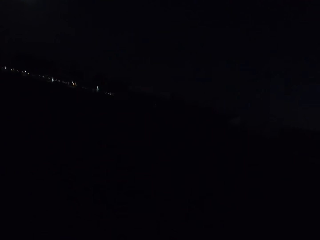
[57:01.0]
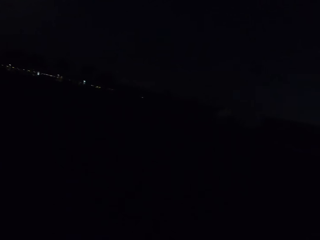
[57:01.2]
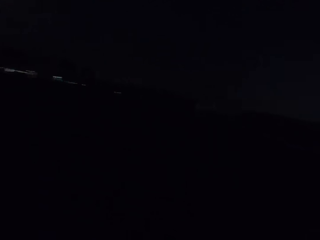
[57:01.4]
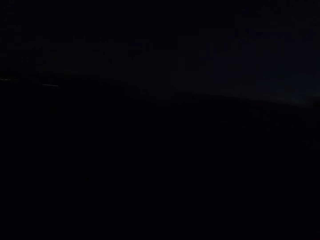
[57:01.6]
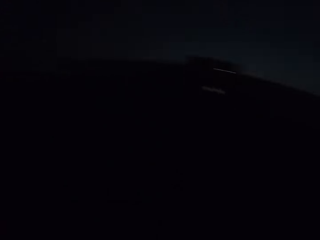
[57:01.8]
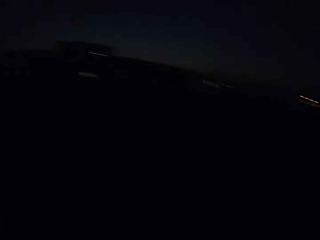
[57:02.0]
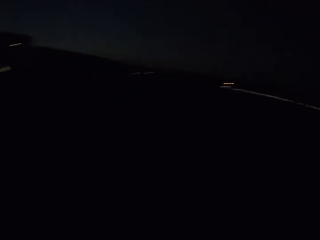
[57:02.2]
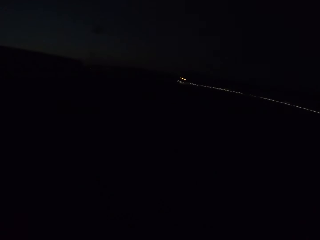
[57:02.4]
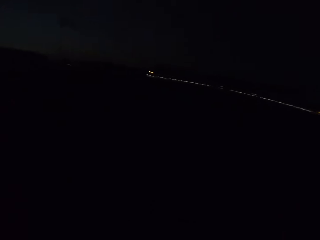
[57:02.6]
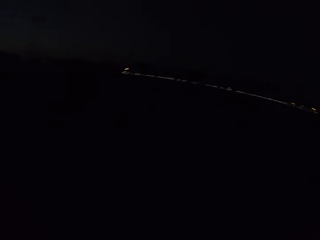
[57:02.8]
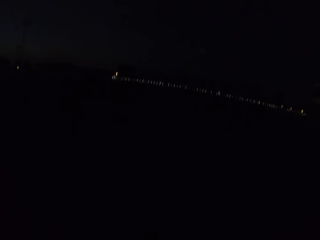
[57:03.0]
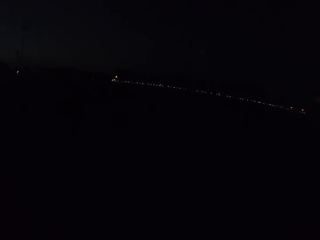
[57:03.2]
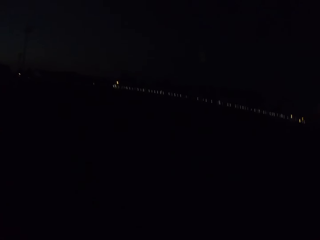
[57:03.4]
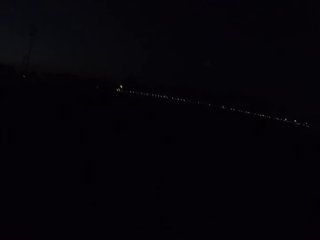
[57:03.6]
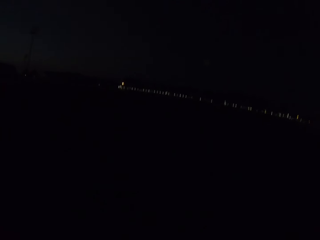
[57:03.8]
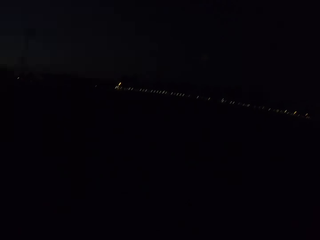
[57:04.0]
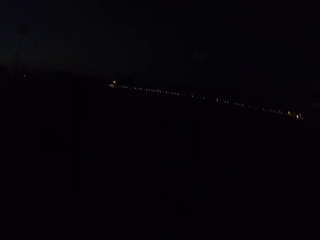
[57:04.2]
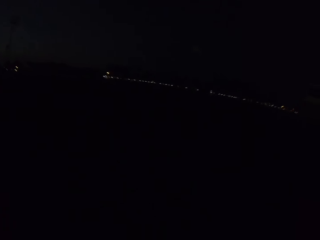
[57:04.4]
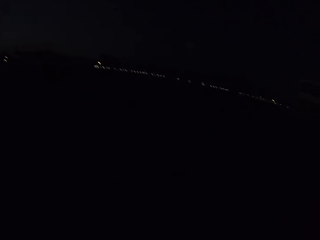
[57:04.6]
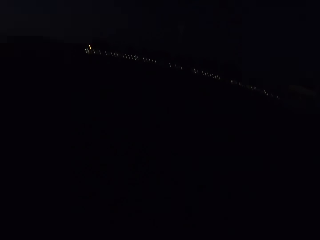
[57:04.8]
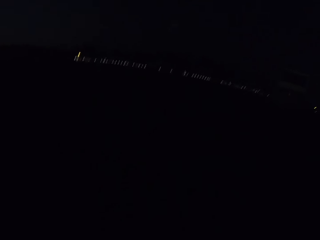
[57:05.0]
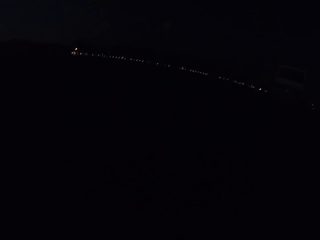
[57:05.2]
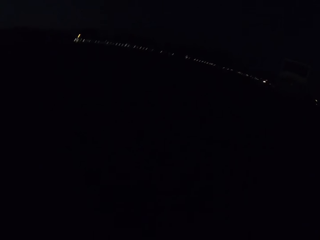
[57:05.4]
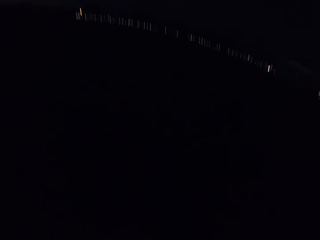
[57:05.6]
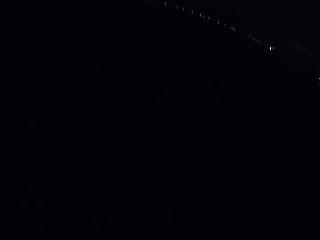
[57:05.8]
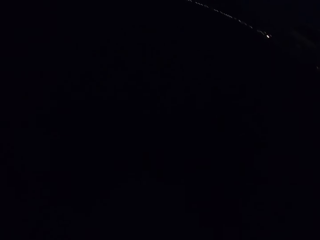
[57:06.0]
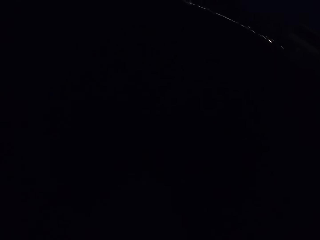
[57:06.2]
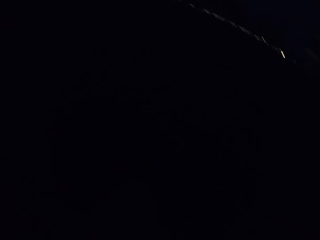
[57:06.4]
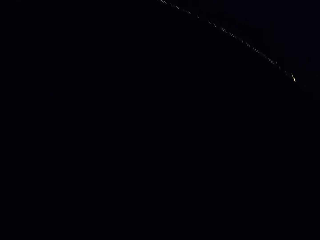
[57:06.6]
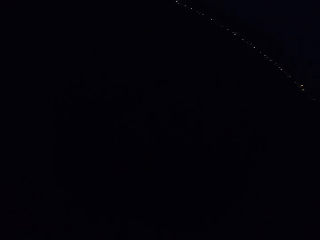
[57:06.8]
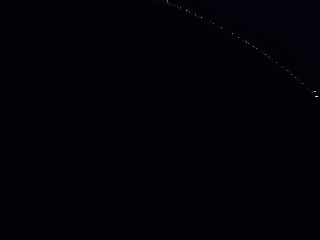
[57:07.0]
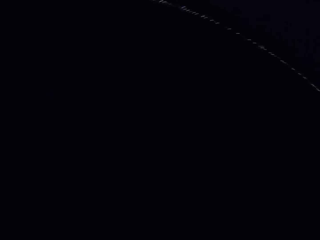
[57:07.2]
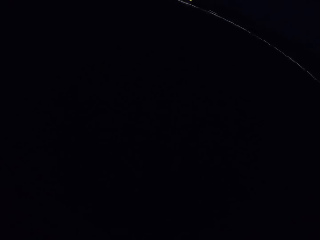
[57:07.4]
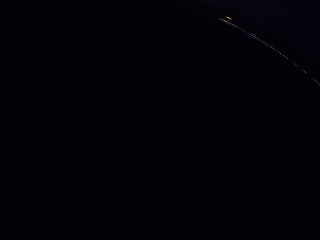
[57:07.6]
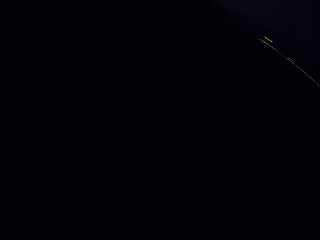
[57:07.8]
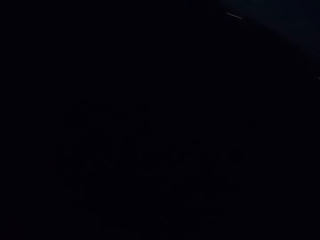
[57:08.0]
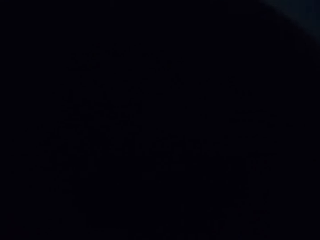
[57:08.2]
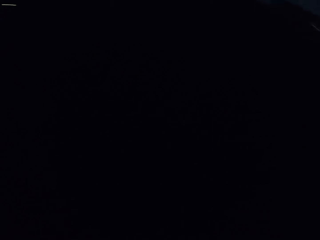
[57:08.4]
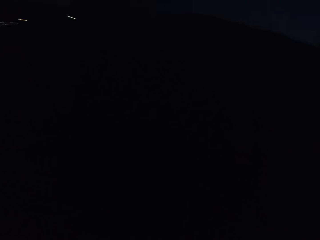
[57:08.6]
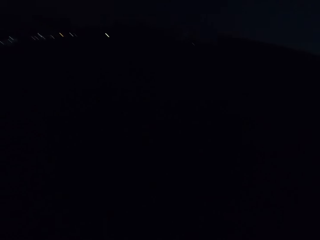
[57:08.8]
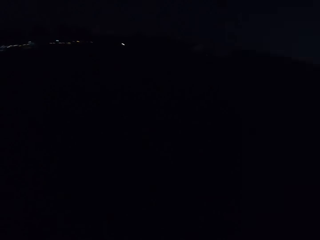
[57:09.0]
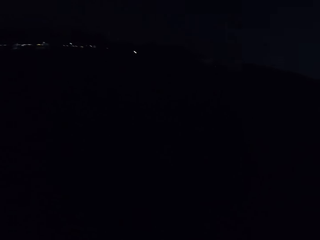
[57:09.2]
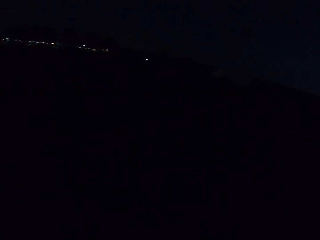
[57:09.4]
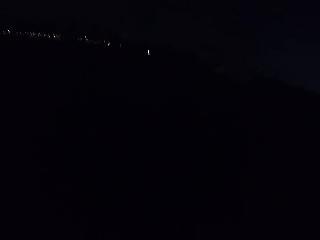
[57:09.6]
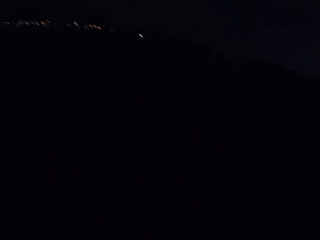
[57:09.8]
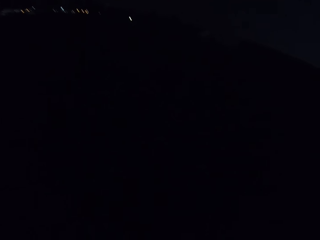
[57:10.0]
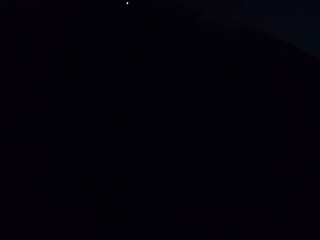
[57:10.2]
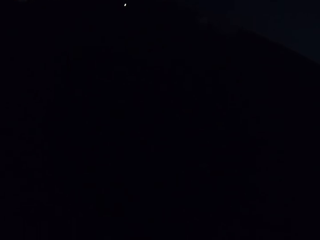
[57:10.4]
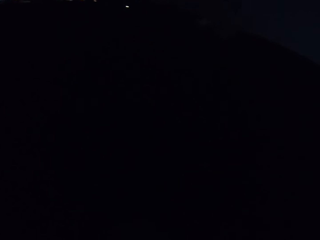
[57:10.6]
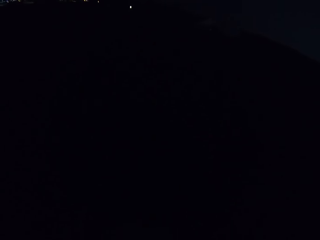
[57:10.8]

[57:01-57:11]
The camera wearer looks around. They walk on the road. They look around.

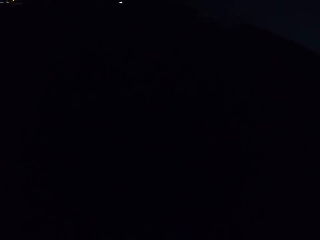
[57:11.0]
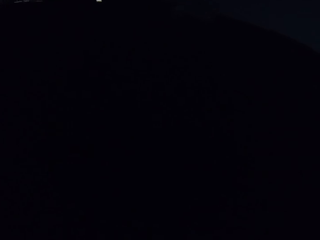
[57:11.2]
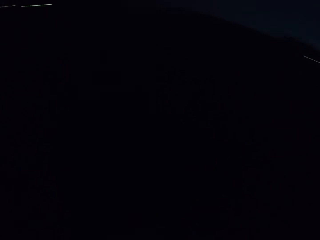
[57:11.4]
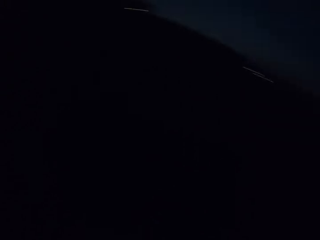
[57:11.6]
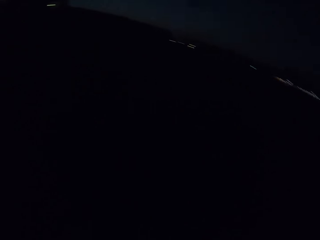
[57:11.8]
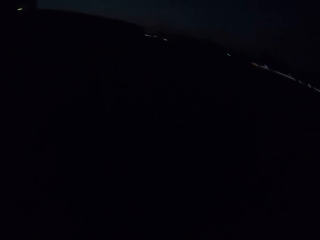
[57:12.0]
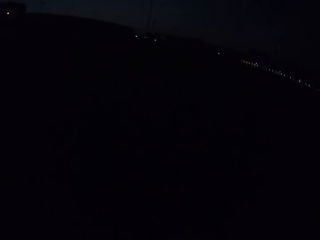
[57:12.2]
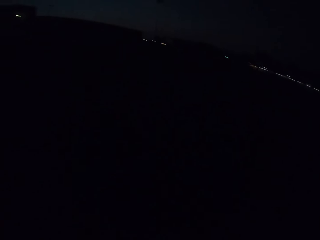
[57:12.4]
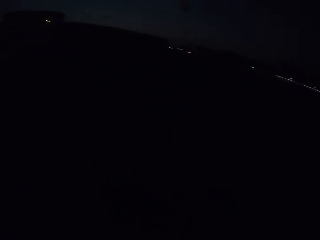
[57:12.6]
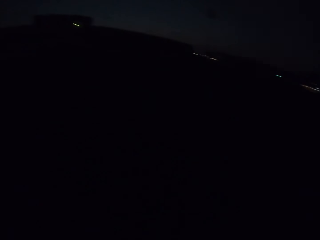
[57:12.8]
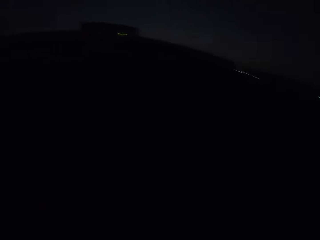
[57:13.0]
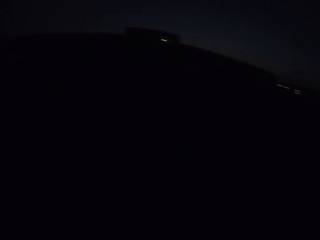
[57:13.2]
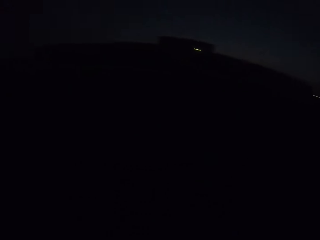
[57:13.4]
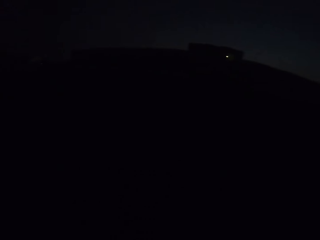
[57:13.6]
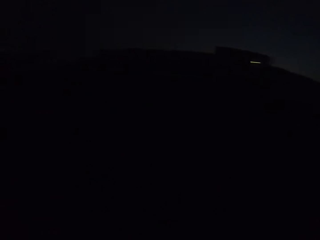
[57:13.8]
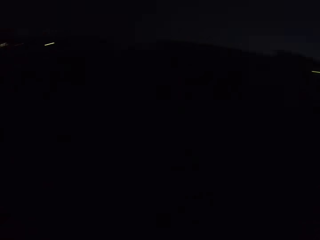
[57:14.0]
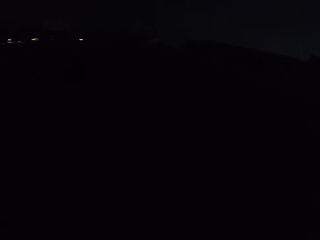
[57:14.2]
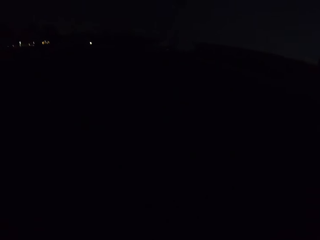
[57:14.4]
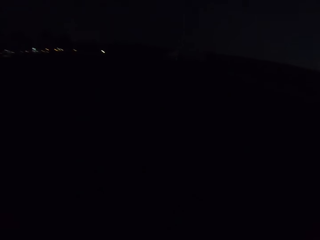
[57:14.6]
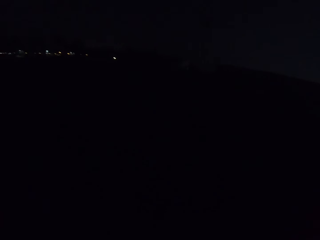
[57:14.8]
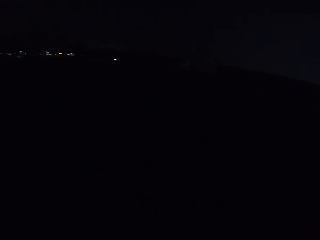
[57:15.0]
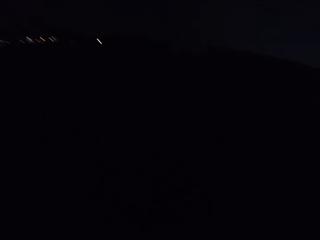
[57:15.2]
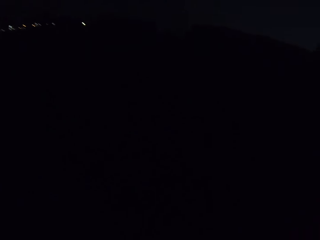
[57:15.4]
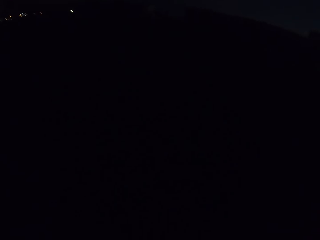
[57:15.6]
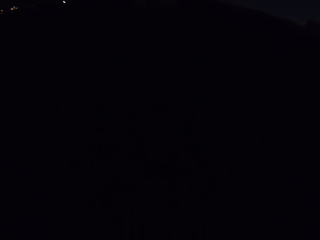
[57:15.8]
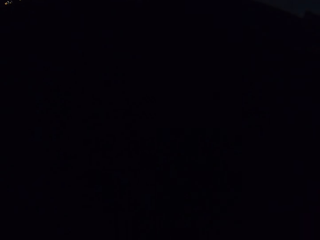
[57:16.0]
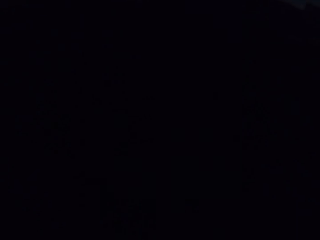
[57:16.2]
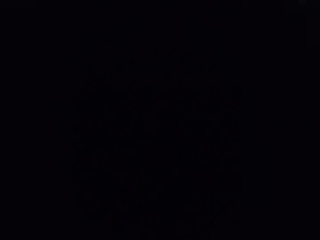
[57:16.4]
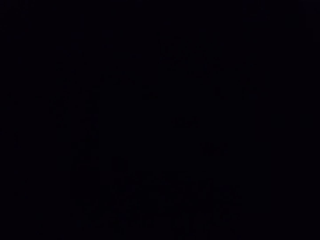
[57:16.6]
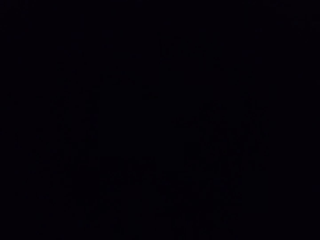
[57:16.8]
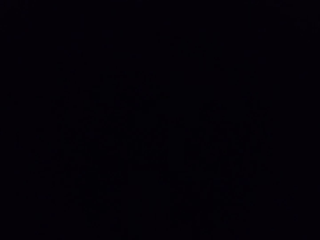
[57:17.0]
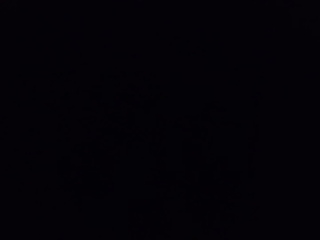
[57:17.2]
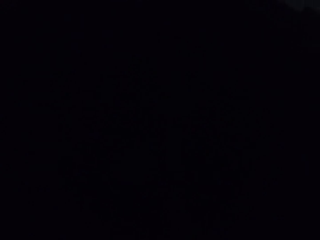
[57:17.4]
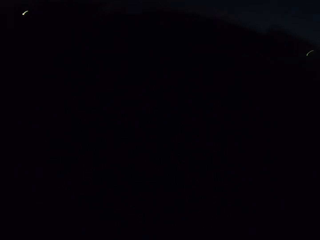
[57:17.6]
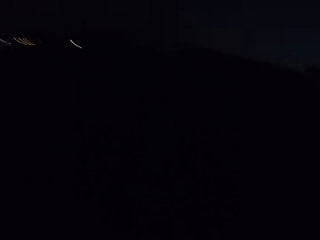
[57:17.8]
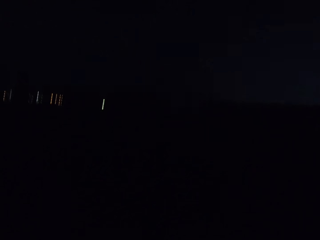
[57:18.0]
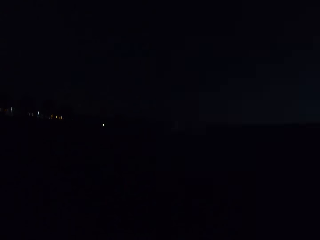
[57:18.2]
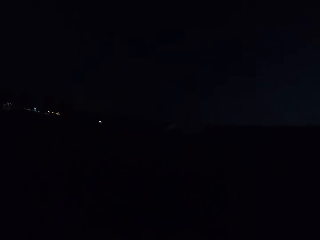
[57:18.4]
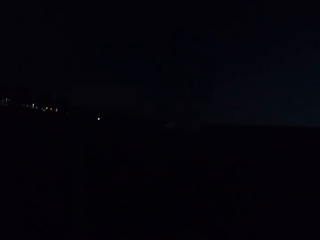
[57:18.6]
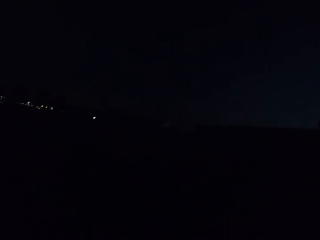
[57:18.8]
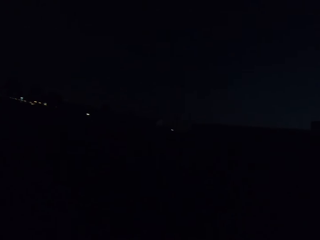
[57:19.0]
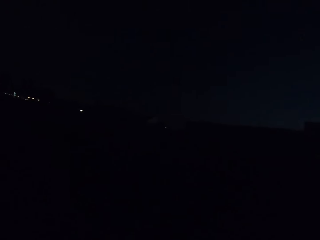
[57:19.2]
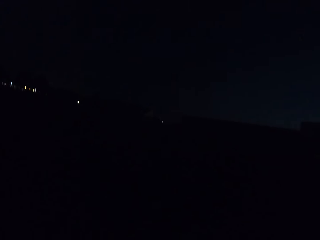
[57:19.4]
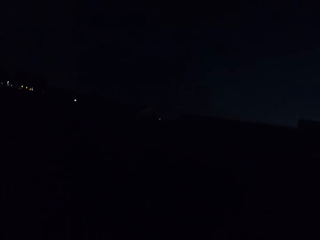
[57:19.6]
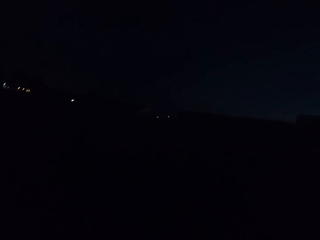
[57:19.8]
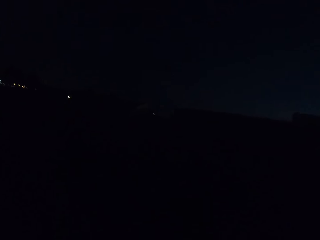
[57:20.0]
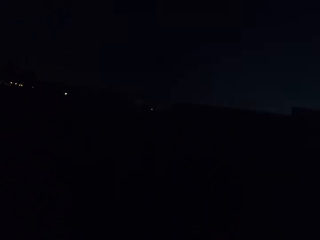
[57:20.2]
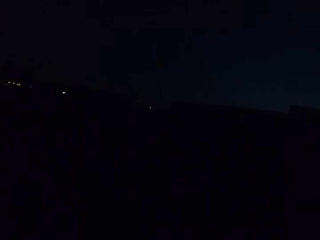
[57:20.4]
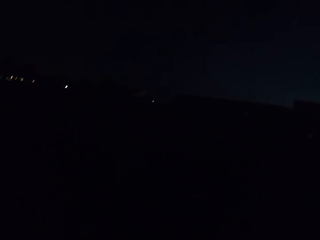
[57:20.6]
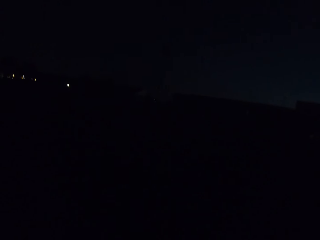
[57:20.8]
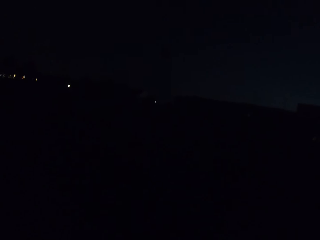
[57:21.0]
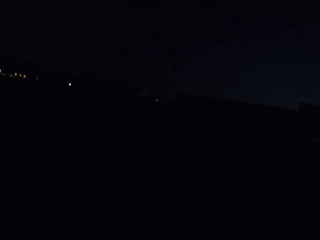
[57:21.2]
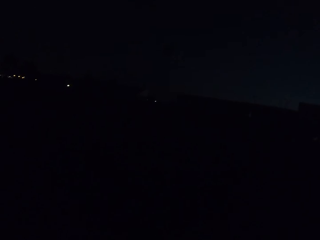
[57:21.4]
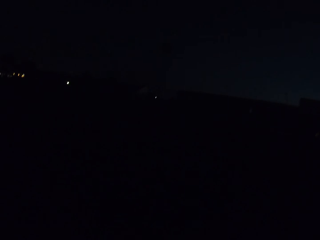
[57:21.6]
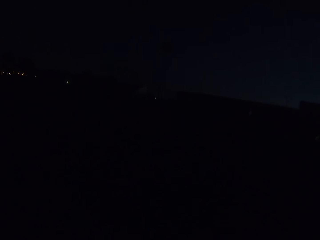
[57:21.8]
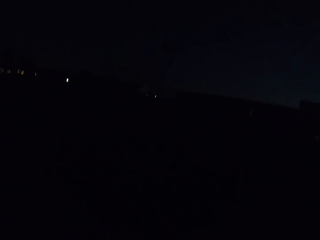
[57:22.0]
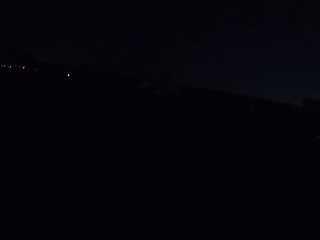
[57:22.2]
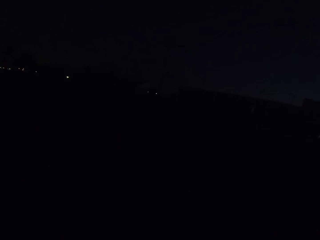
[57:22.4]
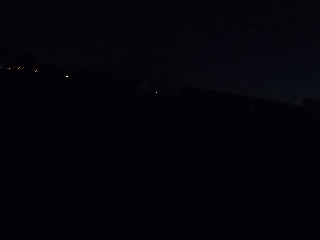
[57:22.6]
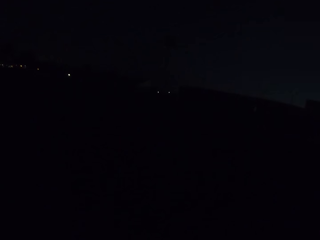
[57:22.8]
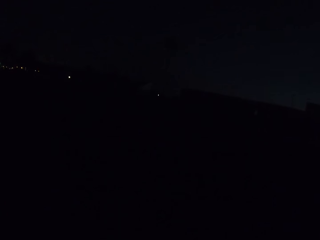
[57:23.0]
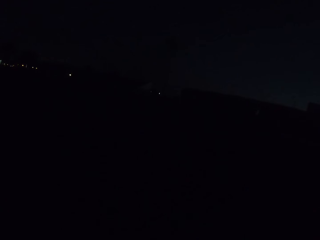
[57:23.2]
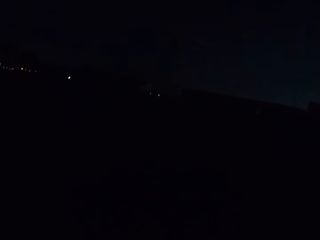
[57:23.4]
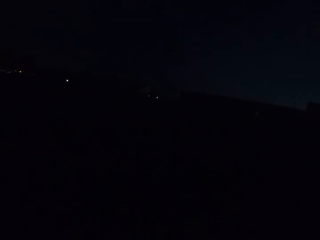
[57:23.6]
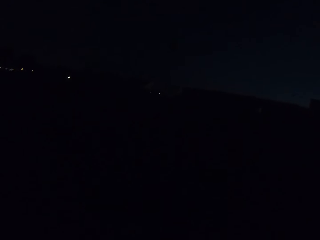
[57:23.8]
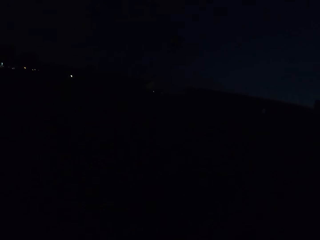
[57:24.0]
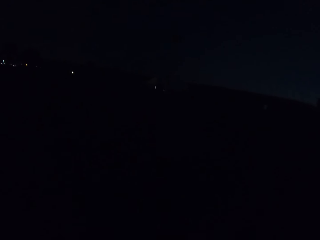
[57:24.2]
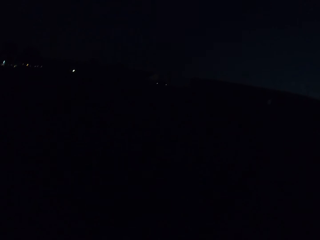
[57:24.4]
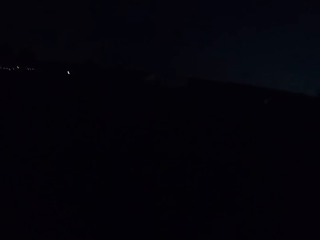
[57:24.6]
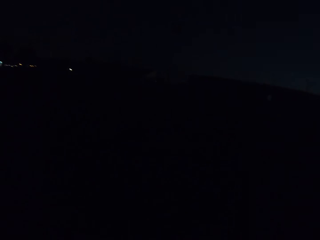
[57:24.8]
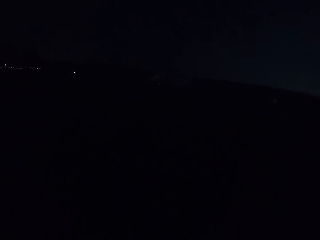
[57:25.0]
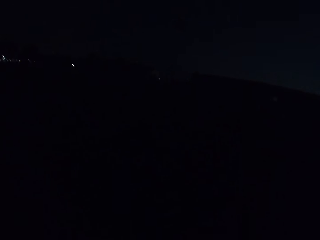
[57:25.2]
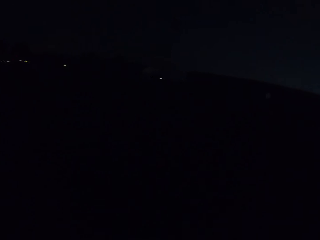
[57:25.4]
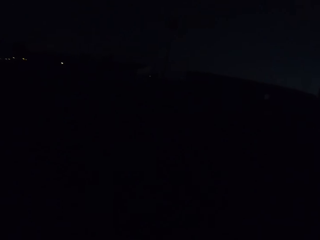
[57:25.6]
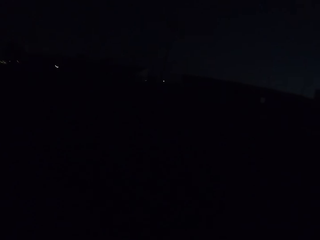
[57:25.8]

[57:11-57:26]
The camera wearer looks around repeatedly. They walk on the road. They walk on the road again.
